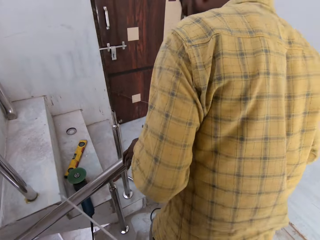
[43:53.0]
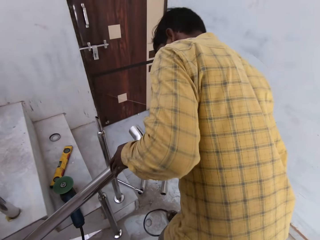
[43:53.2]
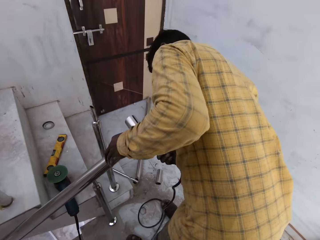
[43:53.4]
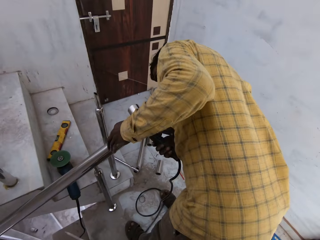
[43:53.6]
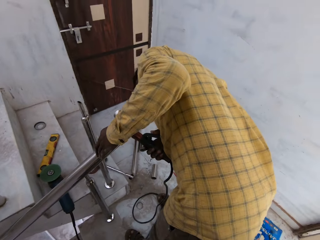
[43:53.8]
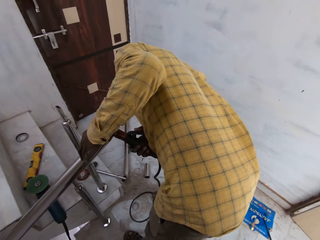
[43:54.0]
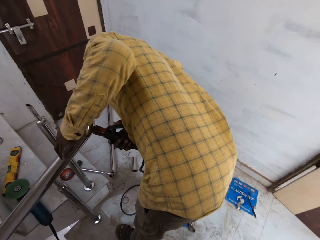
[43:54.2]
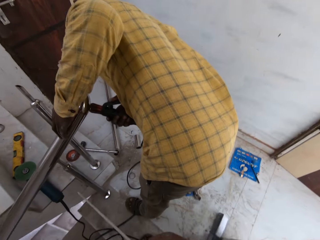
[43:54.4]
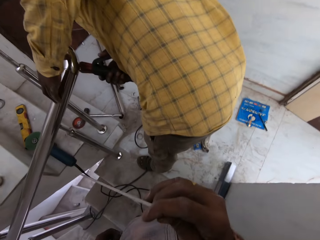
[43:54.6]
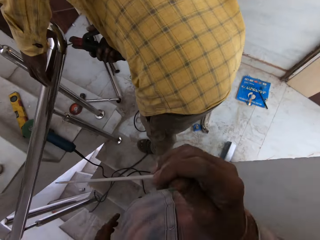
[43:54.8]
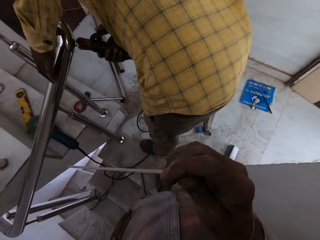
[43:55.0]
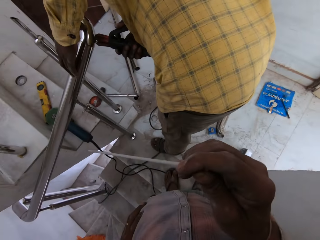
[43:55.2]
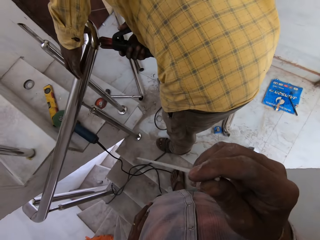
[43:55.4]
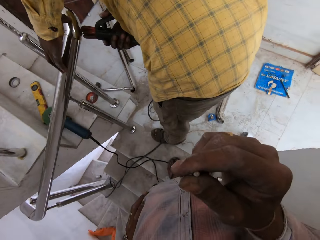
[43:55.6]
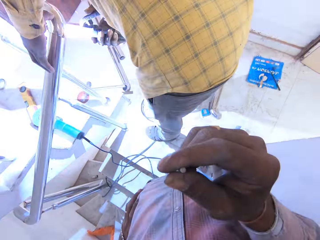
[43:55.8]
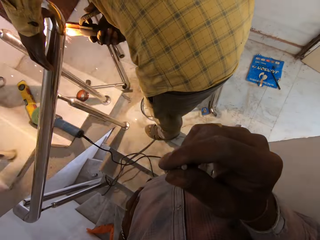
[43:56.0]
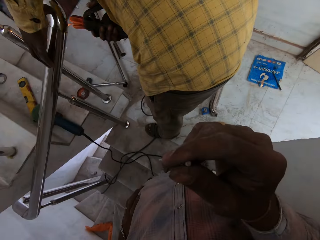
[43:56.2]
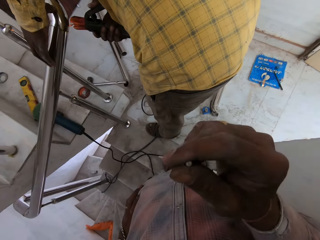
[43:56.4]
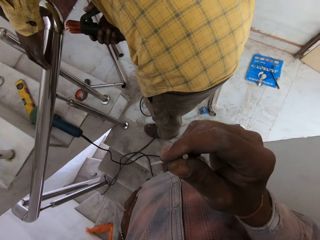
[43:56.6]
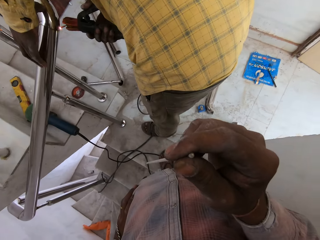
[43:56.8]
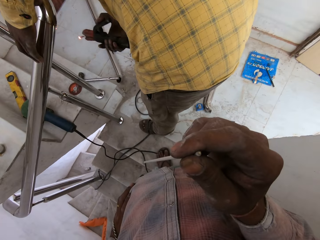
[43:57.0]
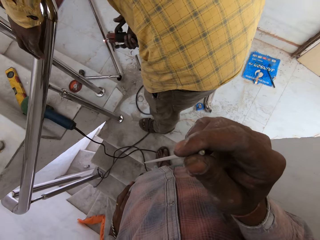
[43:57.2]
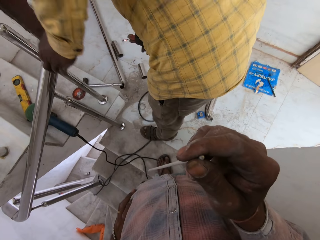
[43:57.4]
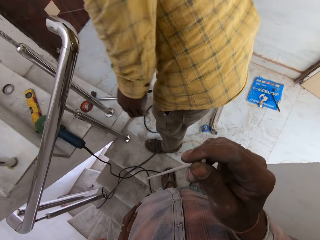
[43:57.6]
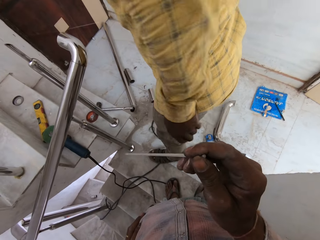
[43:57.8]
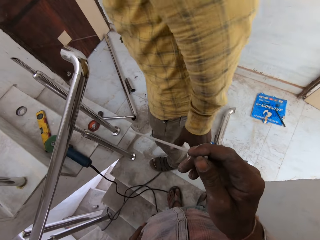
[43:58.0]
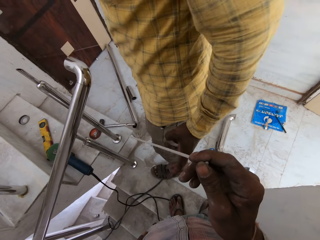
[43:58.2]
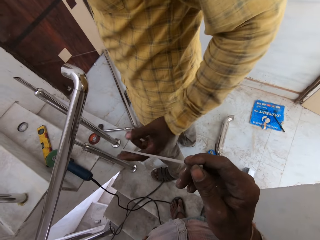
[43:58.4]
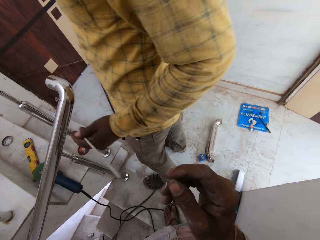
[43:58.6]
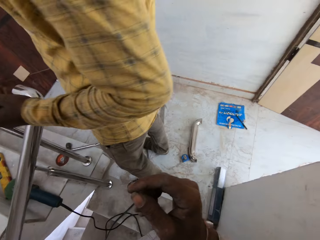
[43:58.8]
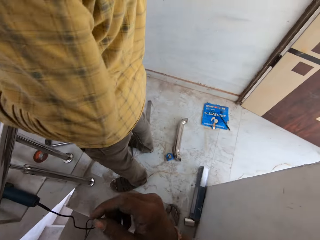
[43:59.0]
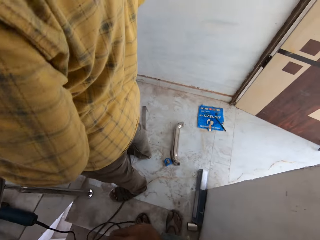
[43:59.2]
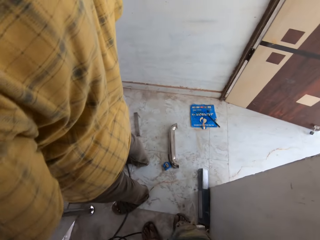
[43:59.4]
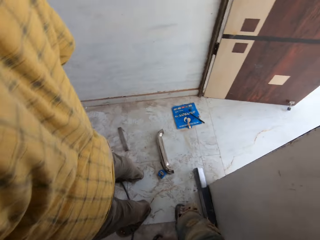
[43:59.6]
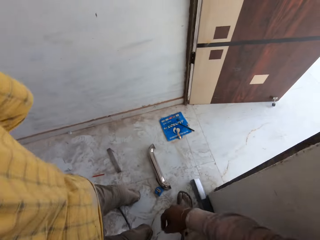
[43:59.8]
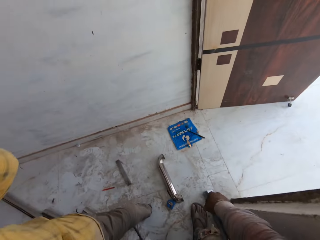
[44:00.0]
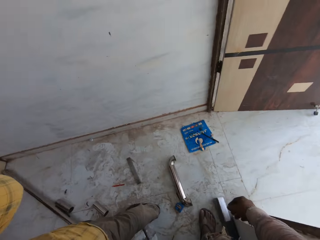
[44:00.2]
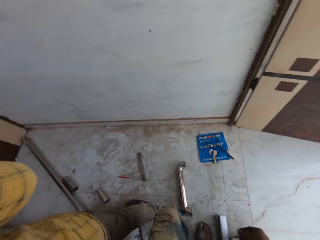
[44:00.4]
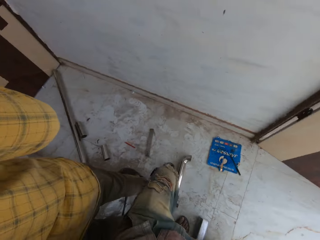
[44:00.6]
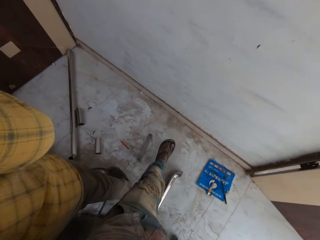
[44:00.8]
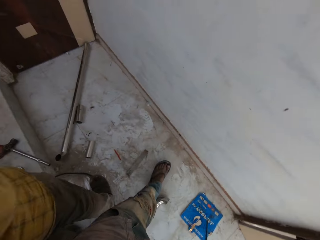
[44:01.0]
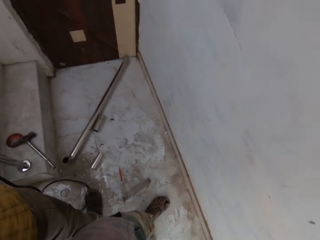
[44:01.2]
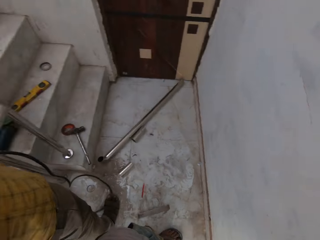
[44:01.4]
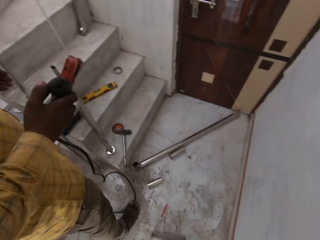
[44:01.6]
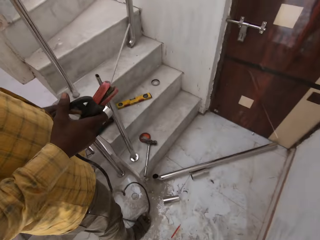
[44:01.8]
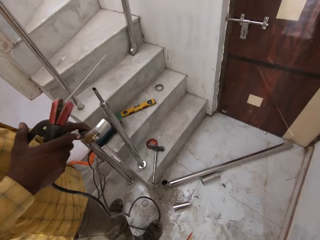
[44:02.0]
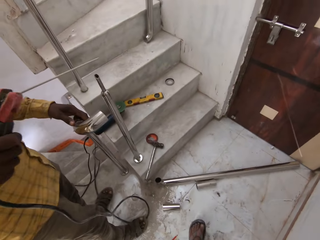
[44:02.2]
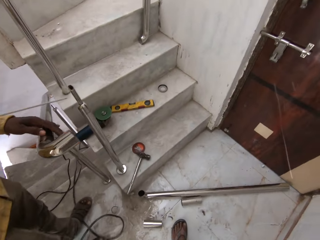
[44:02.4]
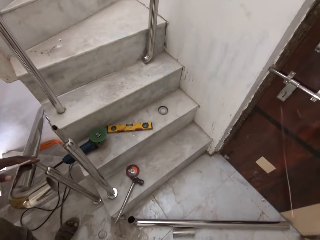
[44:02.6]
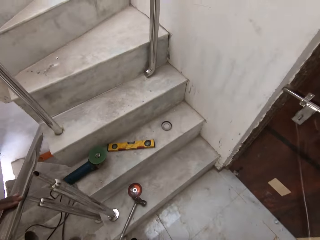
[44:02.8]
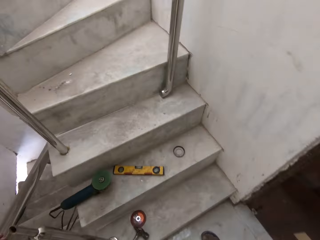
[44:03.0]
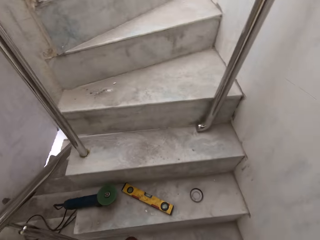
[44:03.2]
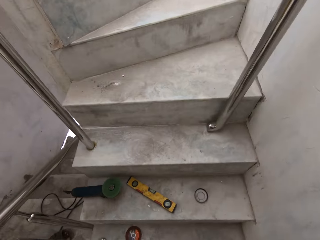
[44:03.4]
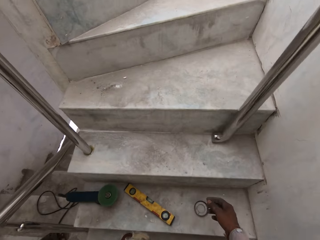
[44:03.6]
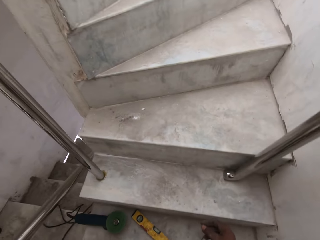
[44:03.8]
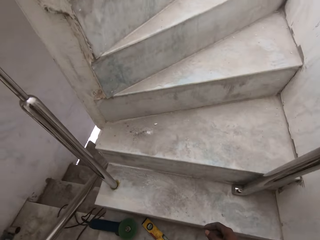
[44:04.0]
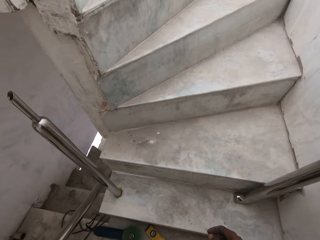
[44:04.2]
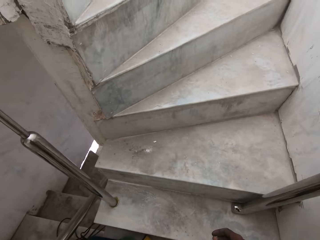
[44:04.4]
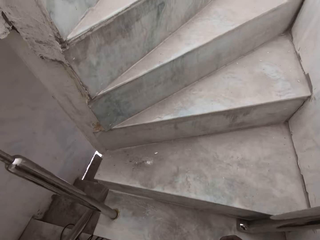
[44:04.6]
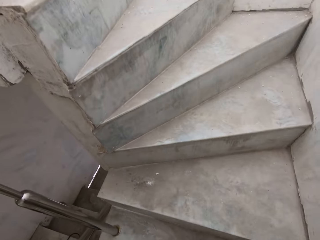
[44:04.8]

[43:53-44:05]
The man holds the aluminum rod with his left hand. The man welds the aluminum rod with the electrode holder in his right hand. The camera wearer looks at something. The man receives the electrode steel from the camera wearer with his left hand. The camera wearer walks in the room. The man holds the aluminum rod with his left hand.

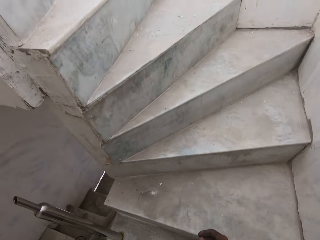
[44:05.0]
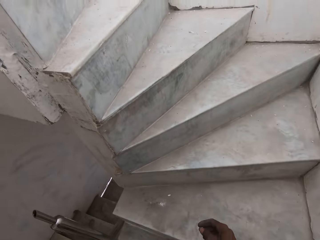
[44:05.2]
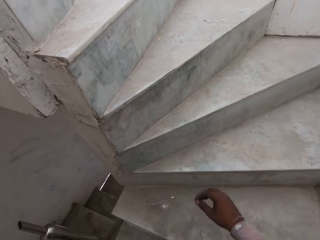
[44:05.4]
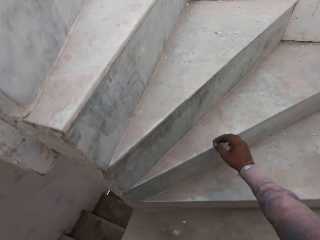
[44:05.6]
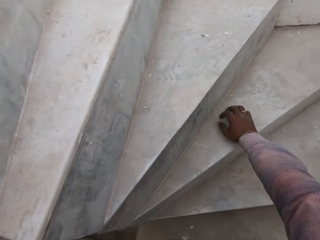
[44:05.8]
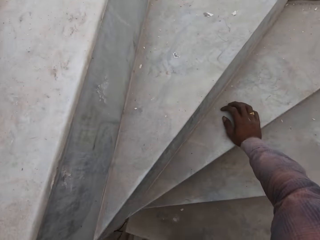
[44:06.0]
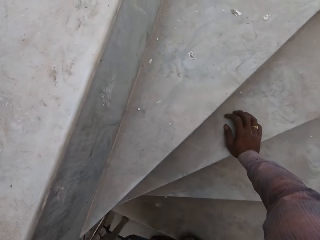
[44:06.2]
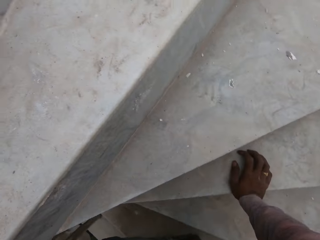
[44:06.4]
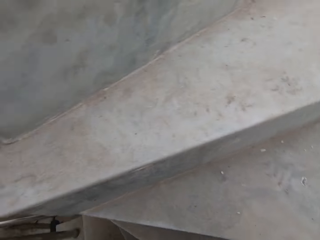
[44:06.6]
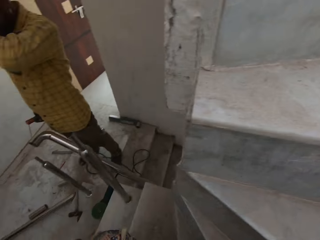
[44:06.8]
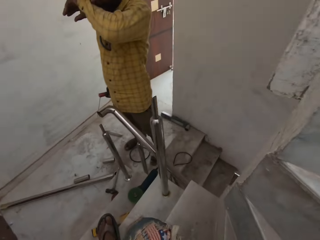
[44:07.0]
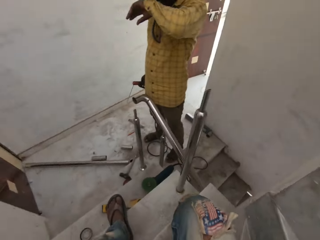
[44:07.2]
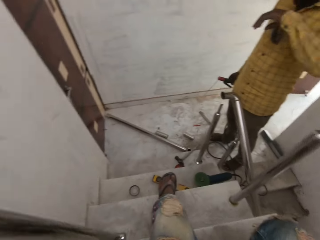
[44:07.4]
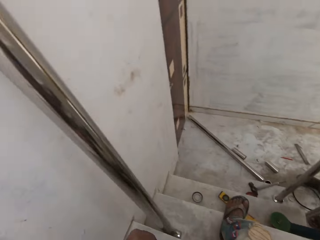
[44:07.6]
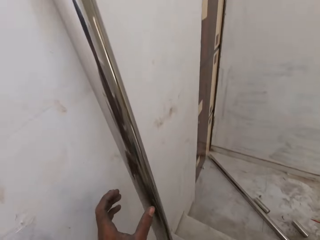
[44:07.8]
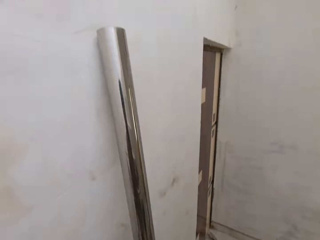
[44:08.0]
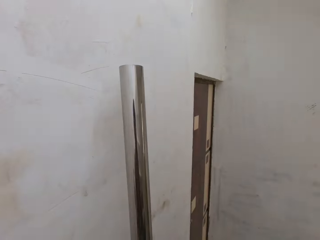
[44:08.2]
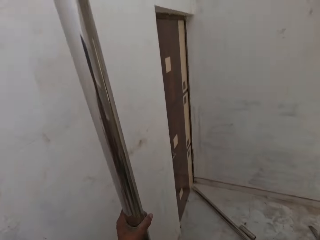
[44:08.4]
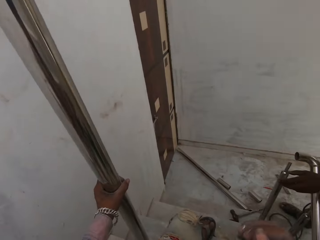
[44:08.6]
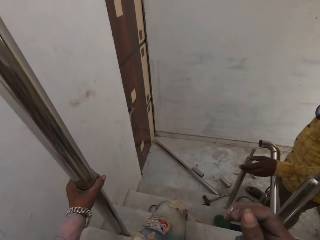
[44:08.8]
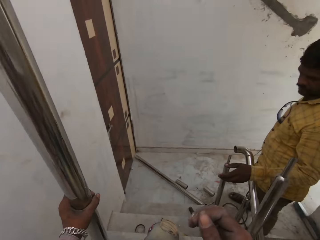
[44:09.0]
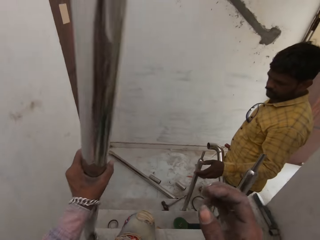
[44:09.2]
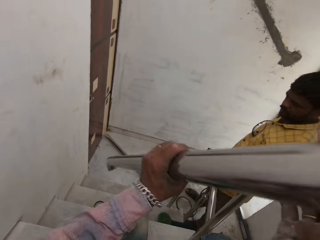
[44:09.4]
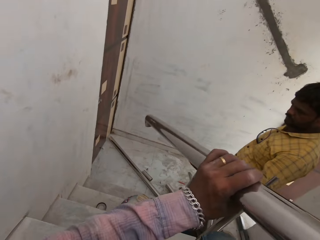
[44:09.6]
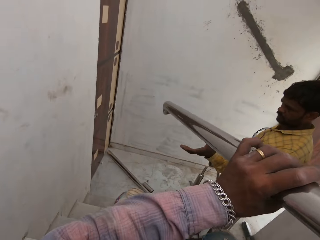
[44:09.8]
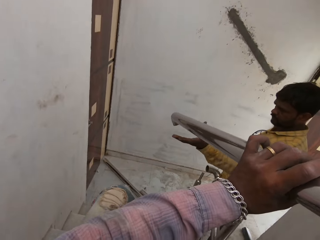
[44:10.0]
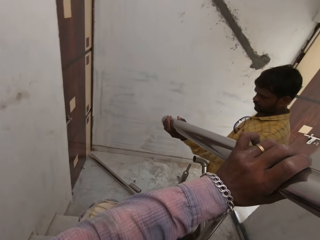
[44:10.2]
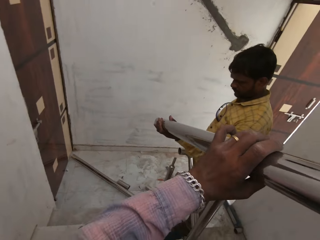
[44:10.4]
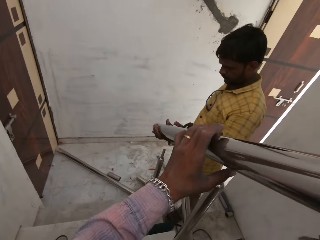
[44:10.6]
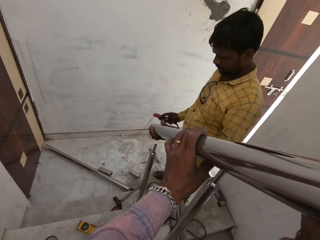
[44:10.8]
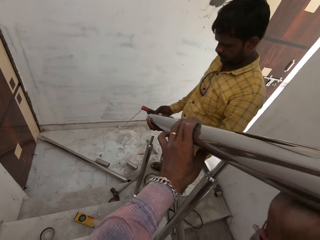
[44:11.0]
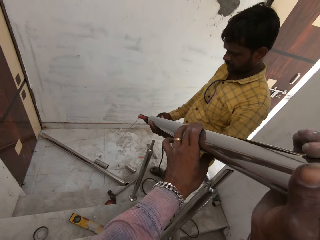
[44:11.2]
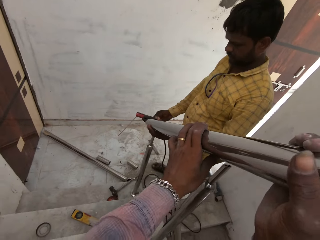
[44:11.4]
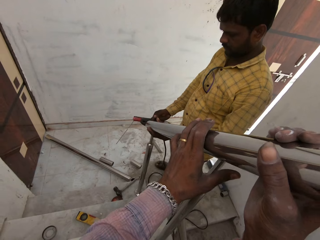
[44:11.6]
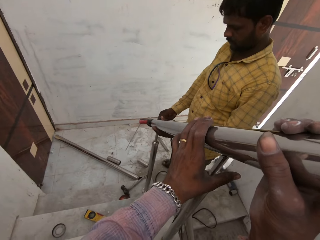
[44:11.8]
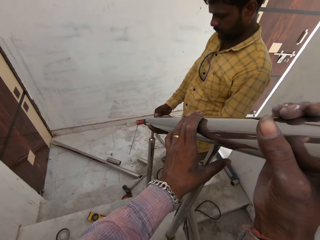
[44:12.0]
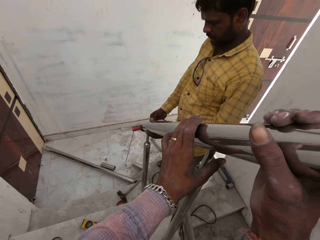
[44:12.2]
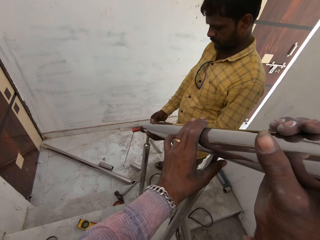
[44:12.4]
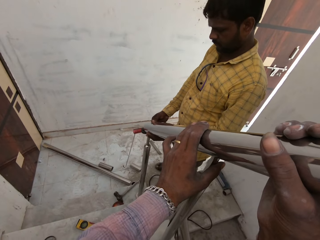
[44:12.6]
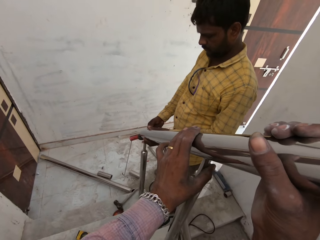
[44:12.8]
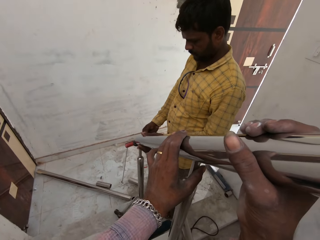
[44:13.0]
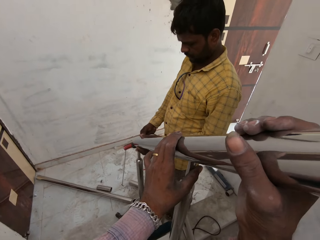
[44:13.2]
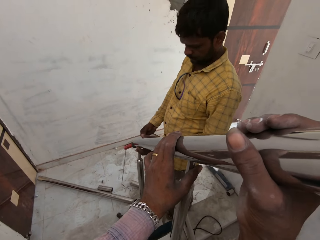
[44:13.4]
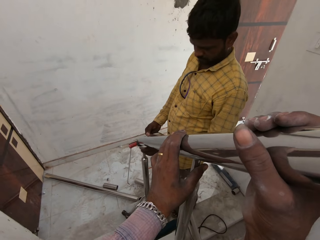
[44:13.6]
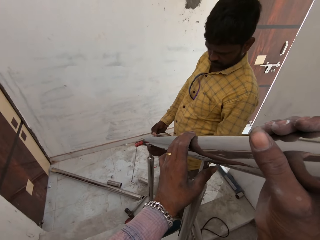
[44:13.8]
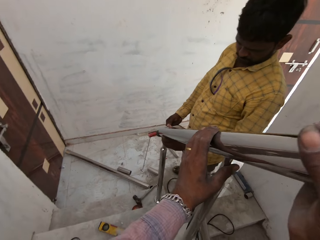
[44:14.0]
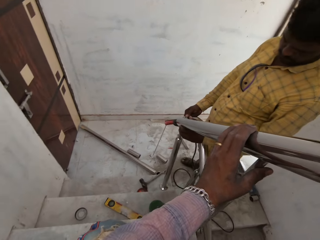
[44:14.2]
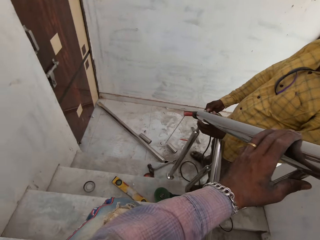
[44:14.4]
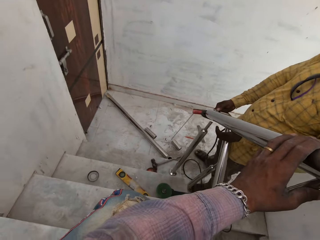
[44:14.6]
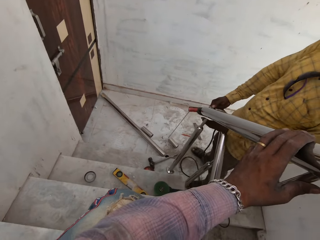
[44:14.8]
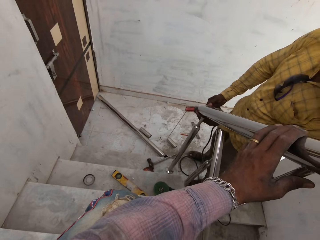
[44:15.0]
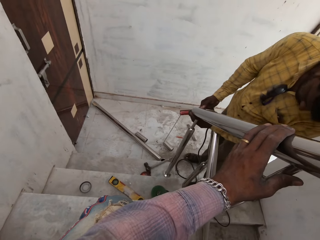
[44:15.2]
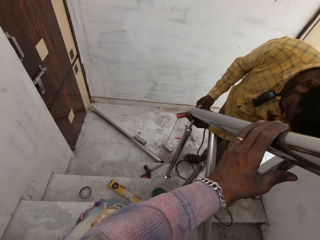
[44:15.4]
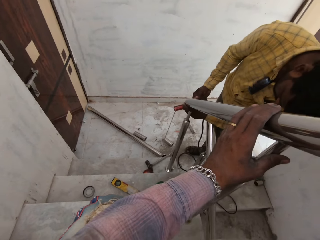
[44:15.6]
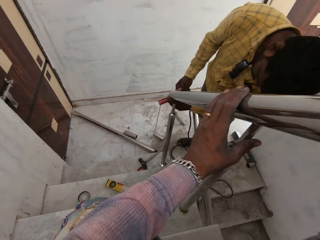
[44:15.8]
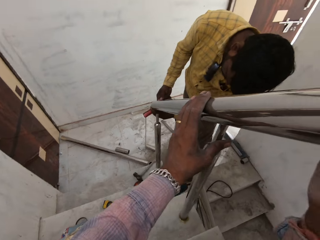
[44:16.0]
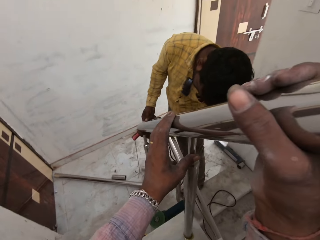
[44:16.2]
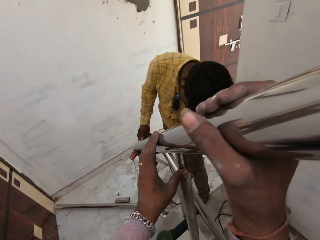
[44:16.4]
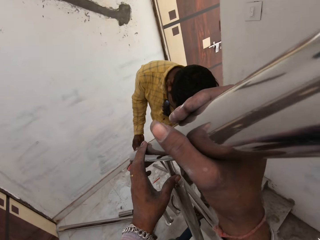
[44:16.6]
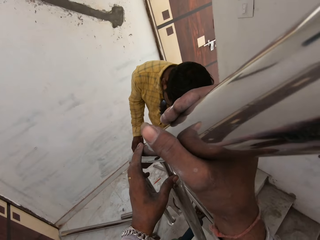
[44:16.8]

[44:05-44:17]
The camera wearer places his right hand on the ground. He sits on the stairs. He looks around. He picks up the aluminum or metal rod from the wall with his left hand. He holds the aluminum rod with both hands. The man receives the aluminum rod from the camera wearer with his left hand. The camera wearer fixes the metal rod. He places the aluminum rod on the aluminum rods with both hands and with both hands of the man.
